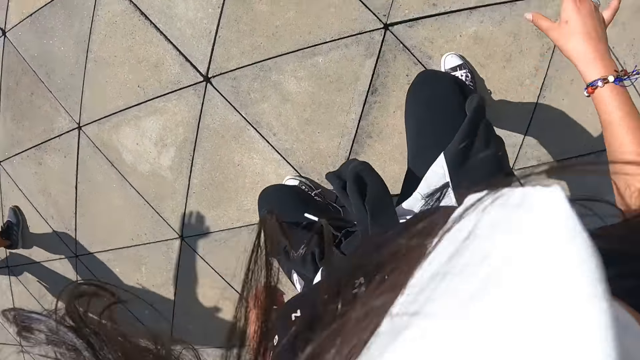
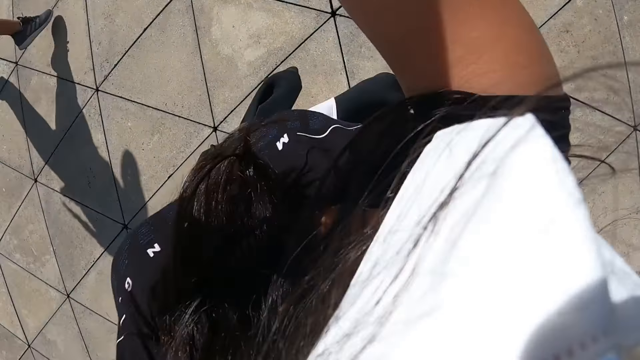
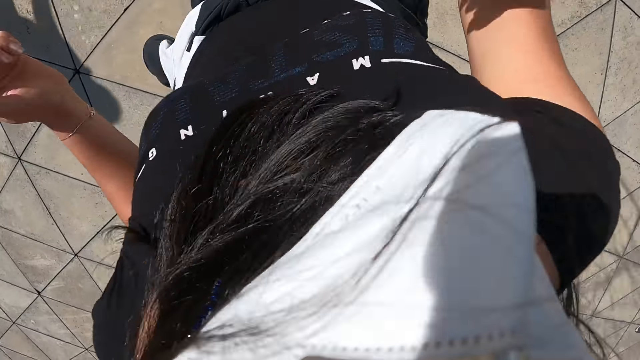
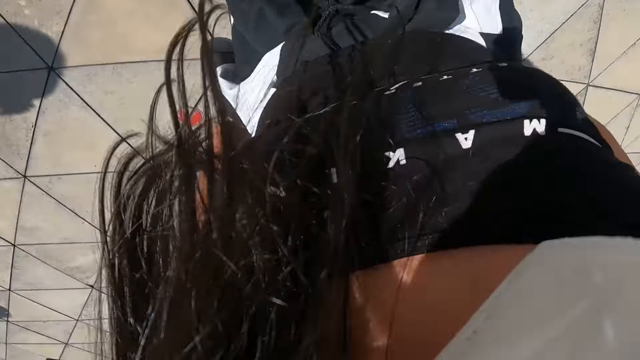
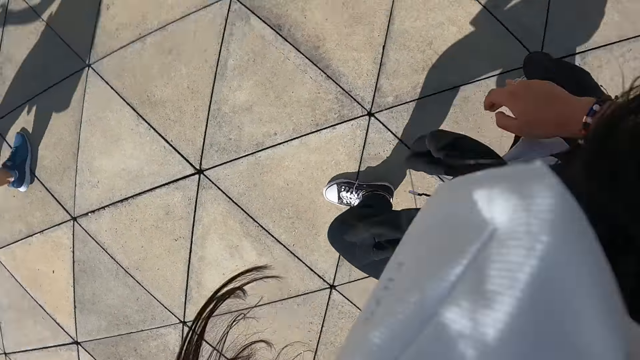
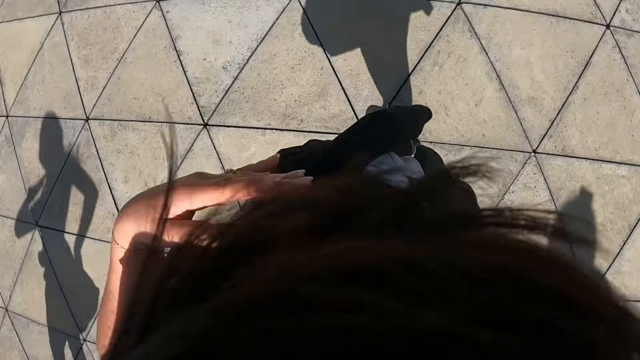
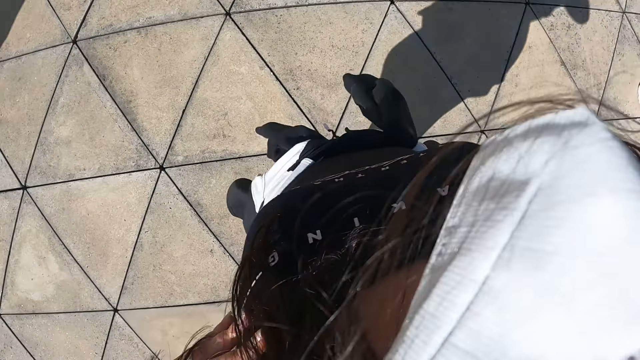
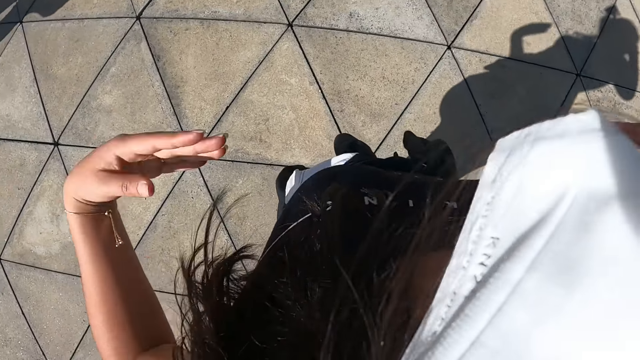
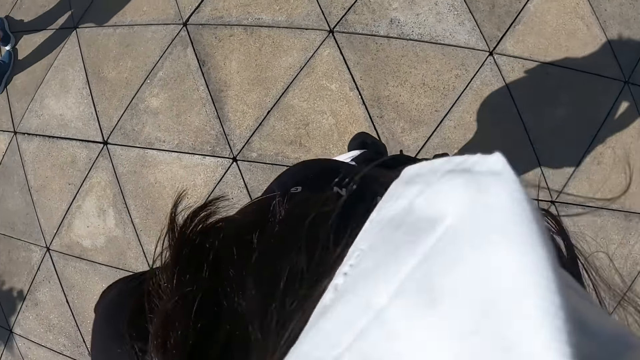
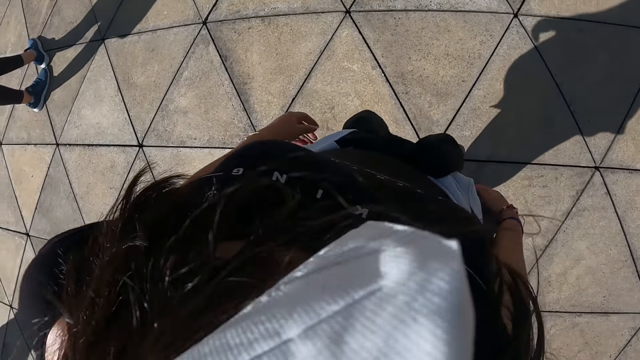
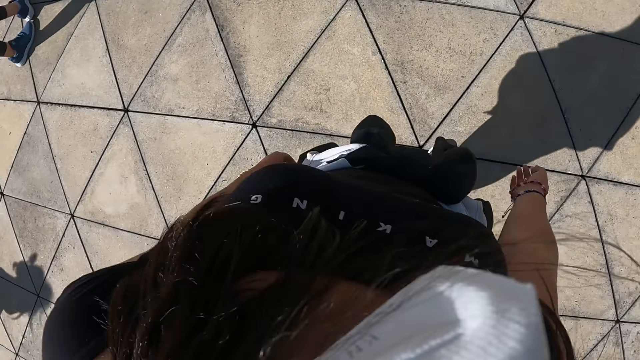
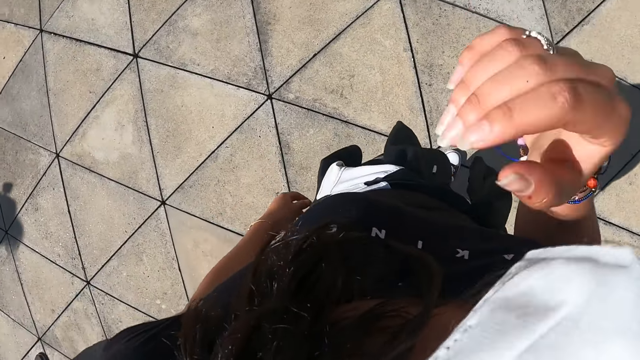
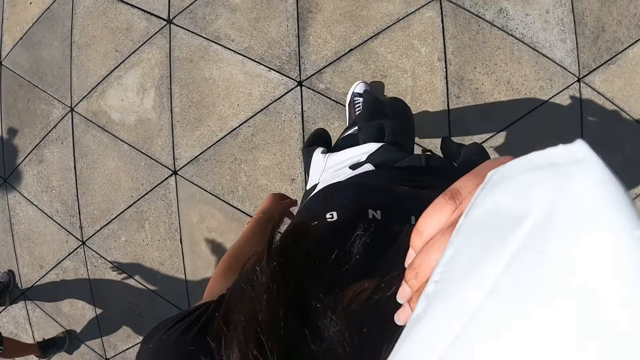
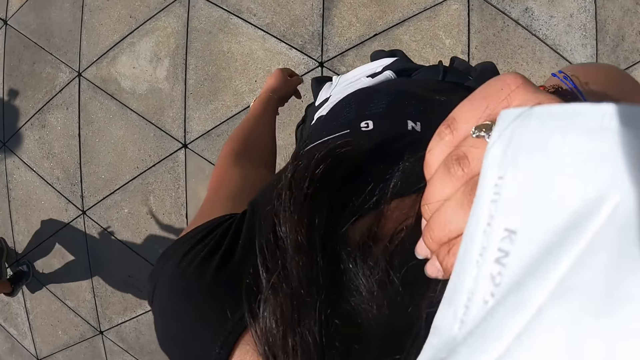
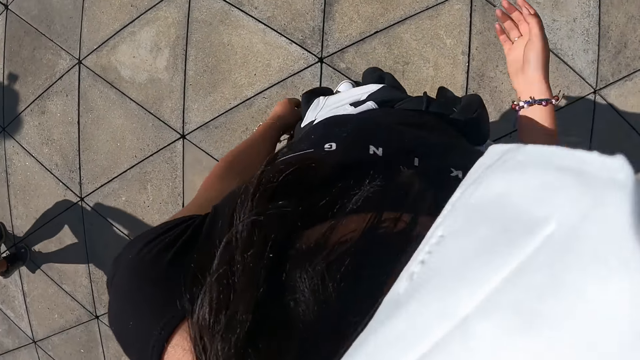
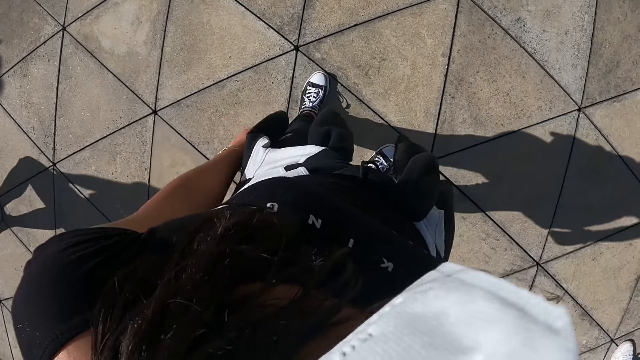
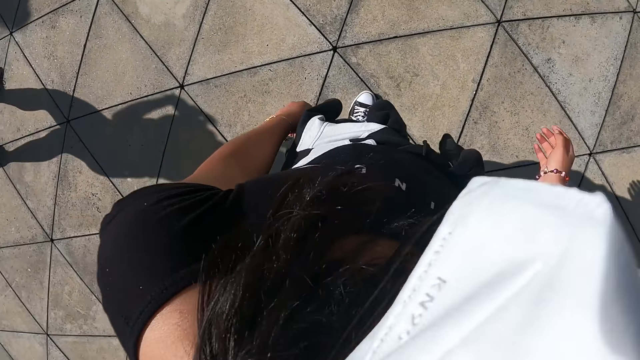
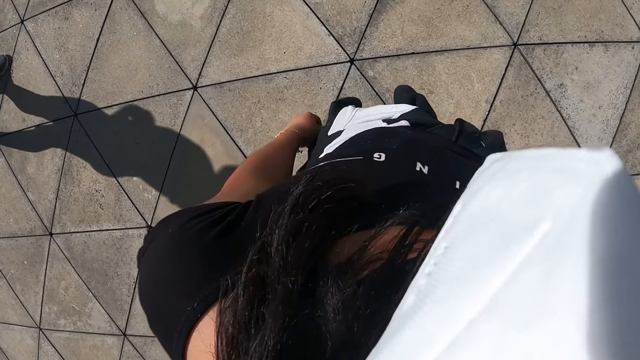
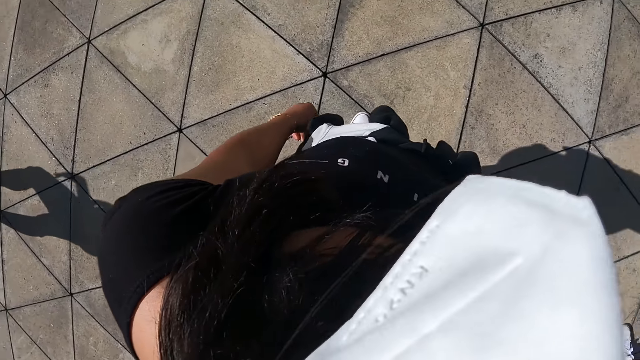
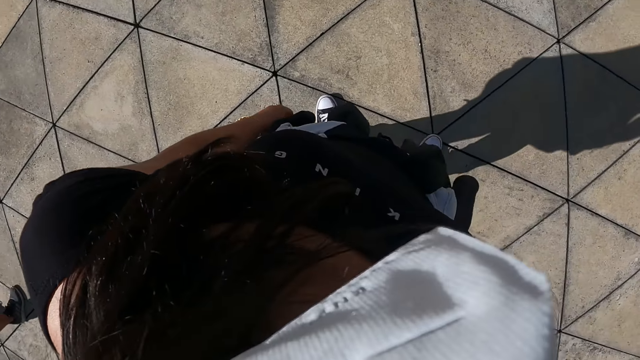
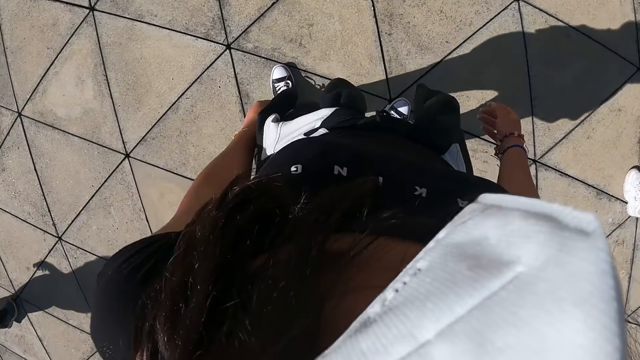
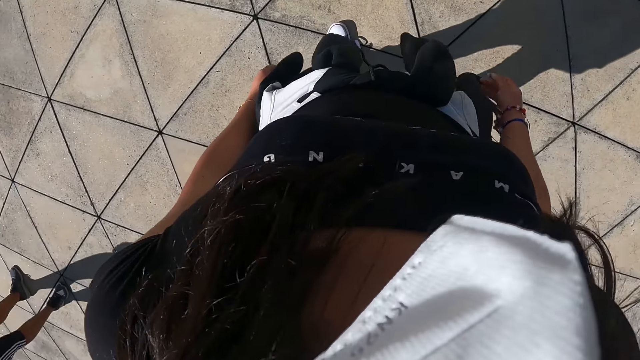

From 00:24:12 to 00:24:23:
The camera wearer raises her right hand to the nose mask on her face. She lowers her right hand from the nose mask on her face.

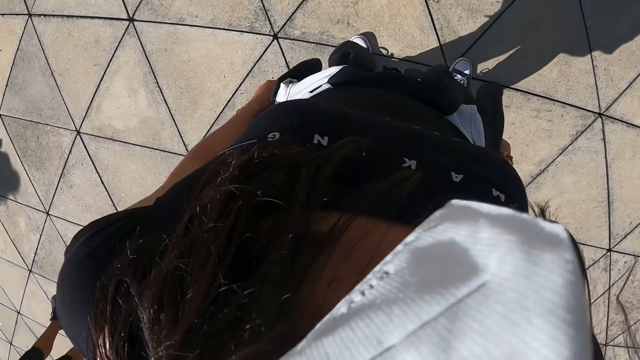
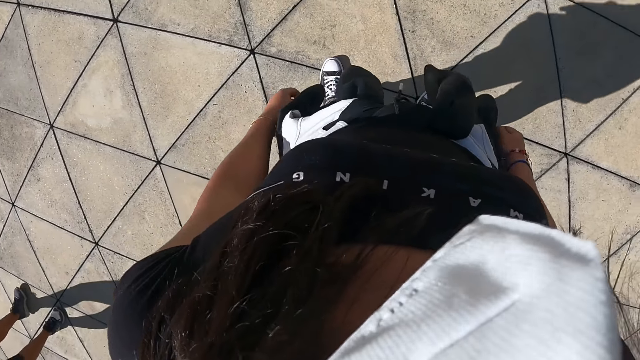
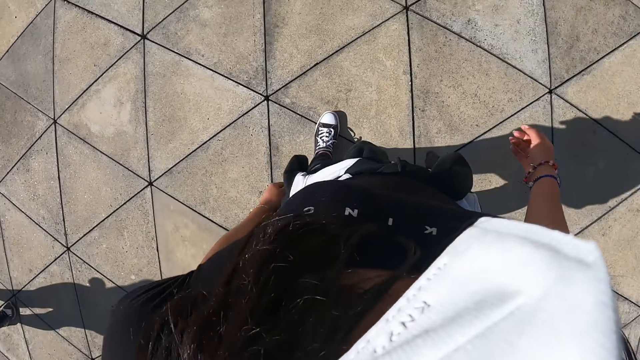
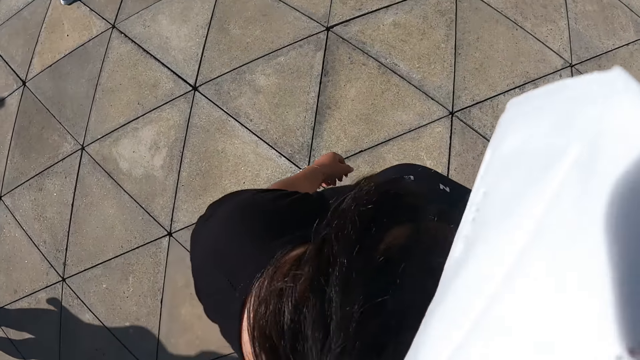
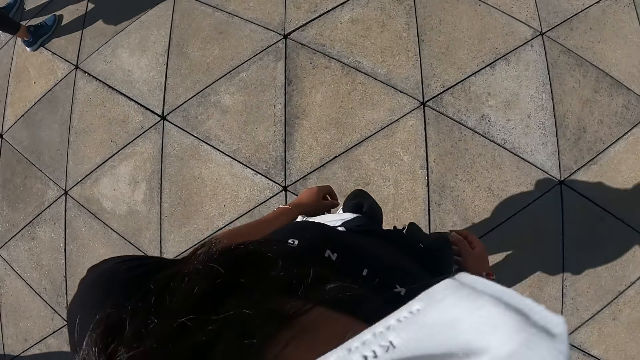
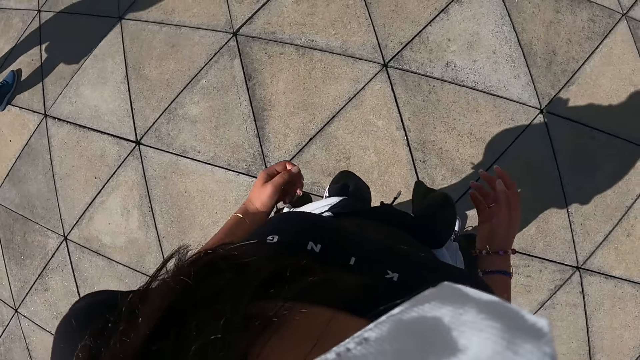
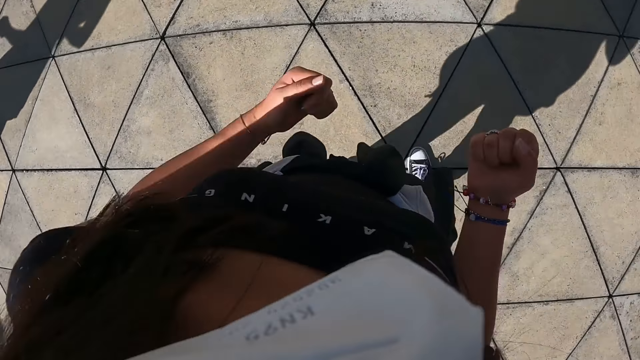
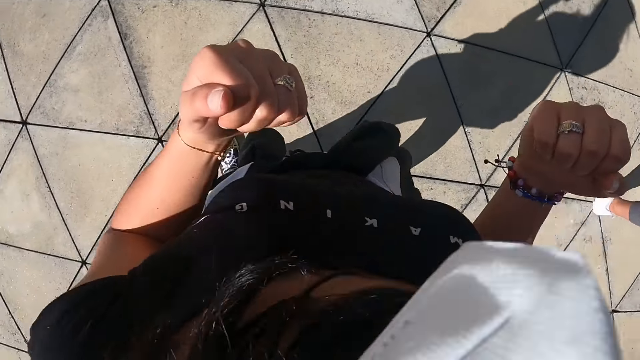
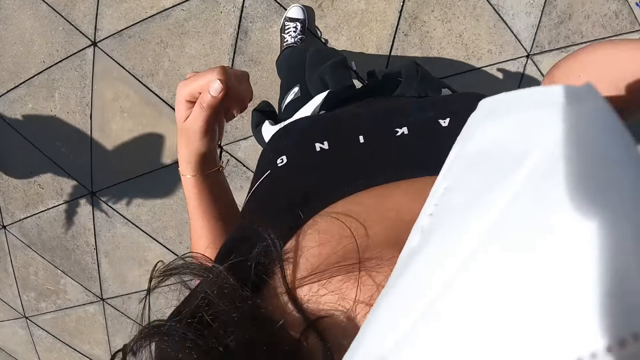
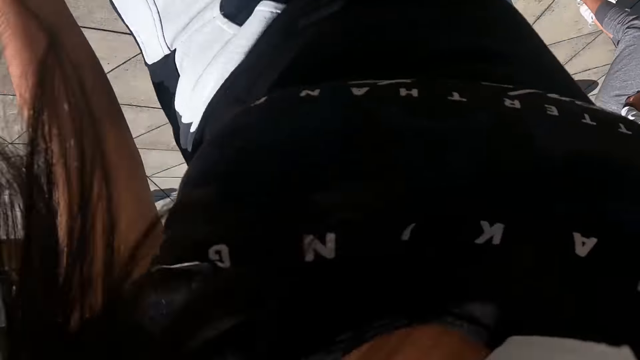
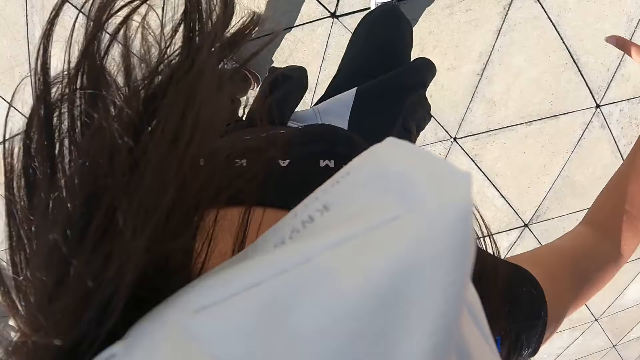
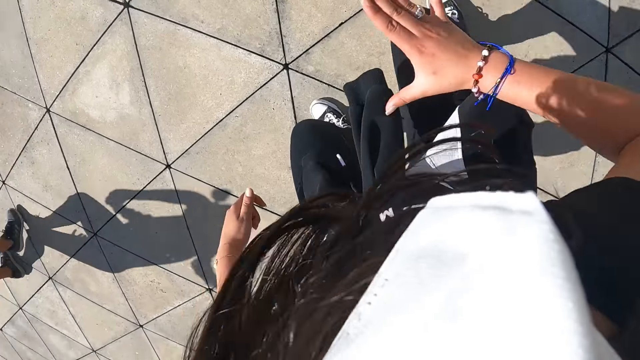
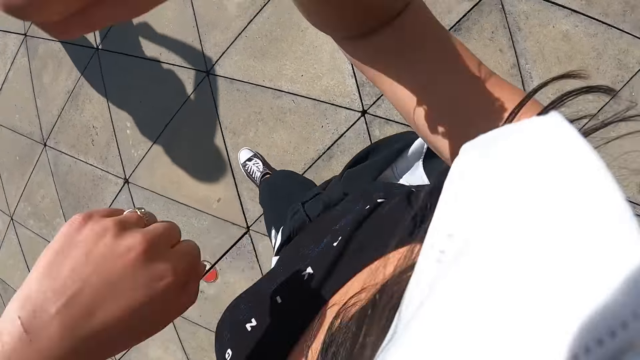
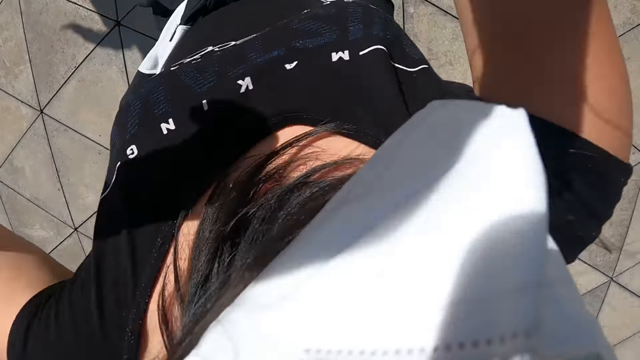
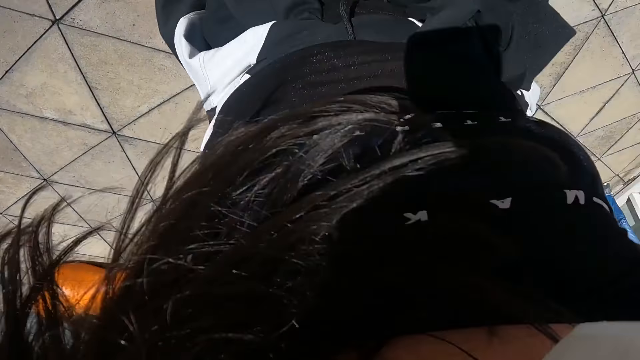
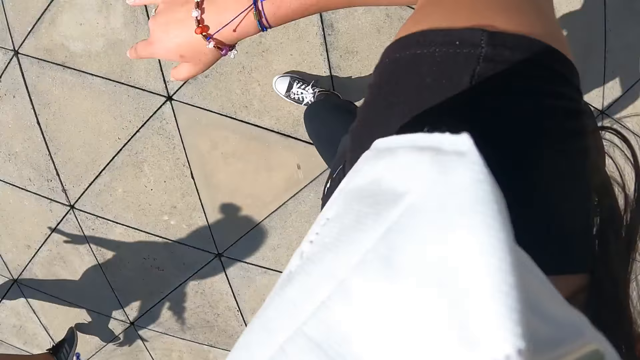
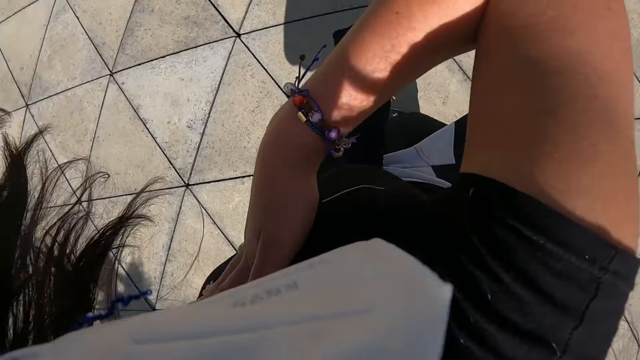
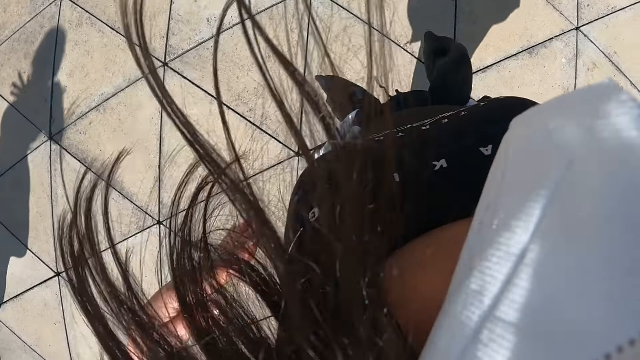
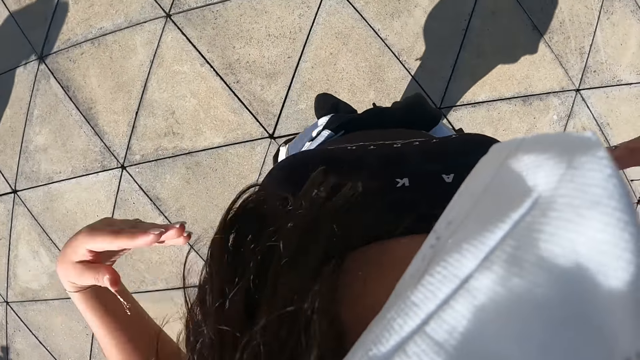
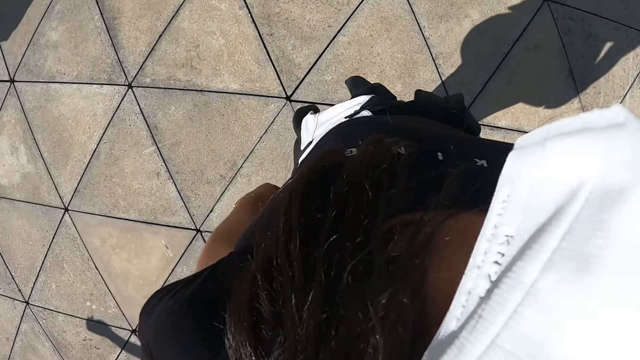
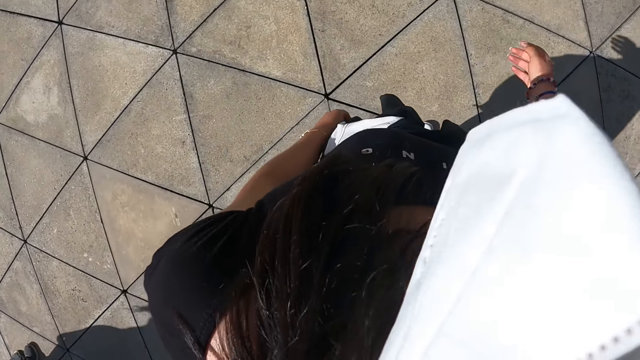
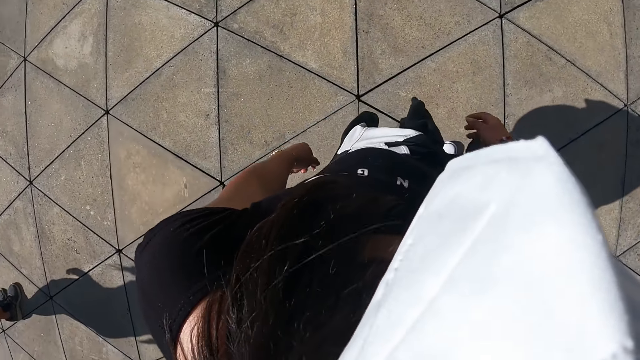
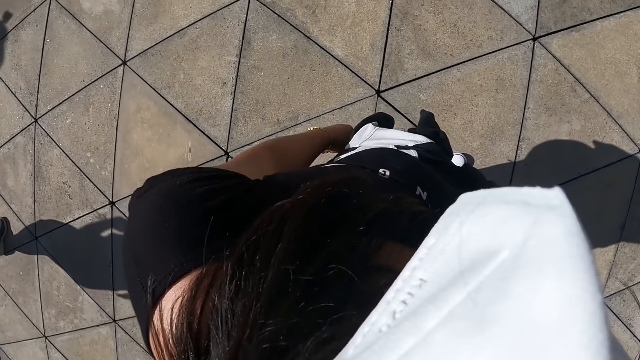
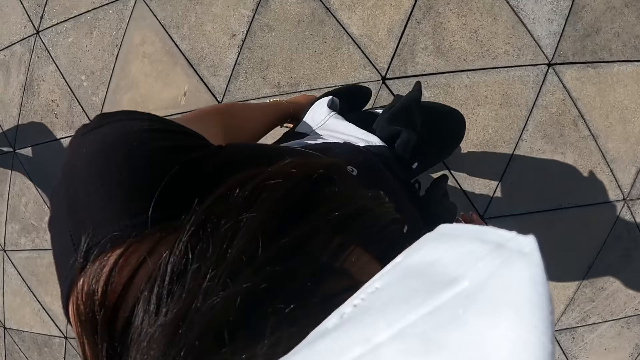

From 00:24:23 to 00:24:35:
The camera wearer dances with a group of people outside.
